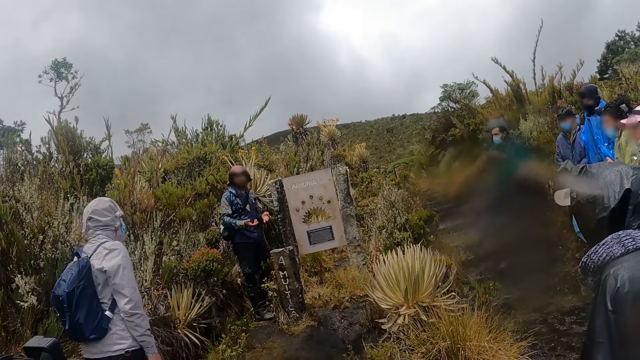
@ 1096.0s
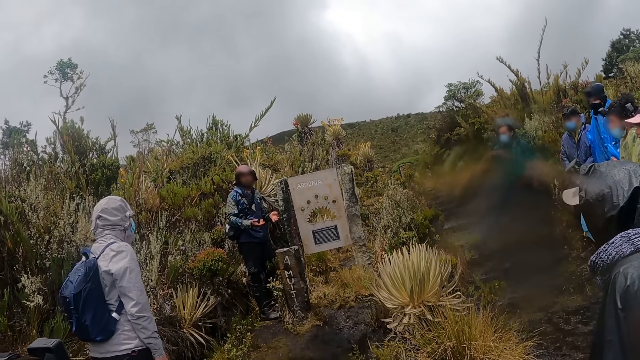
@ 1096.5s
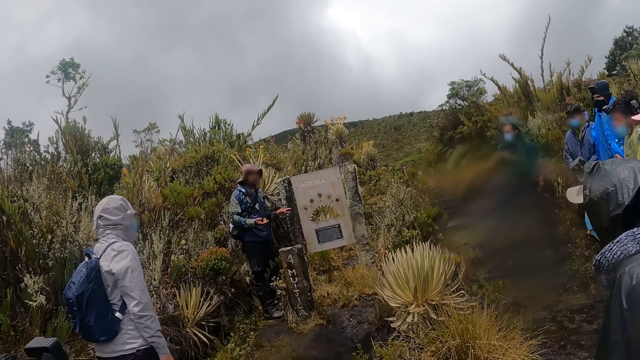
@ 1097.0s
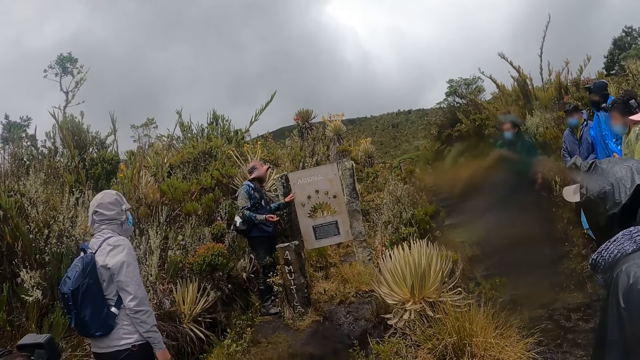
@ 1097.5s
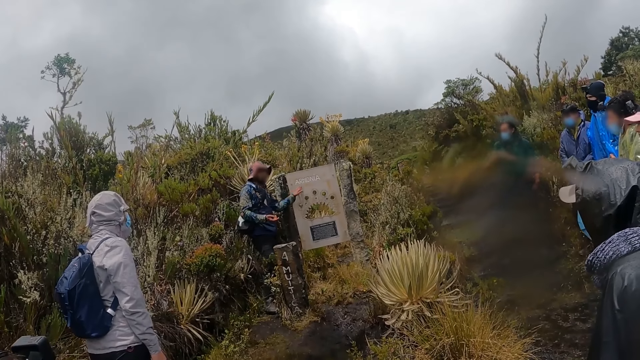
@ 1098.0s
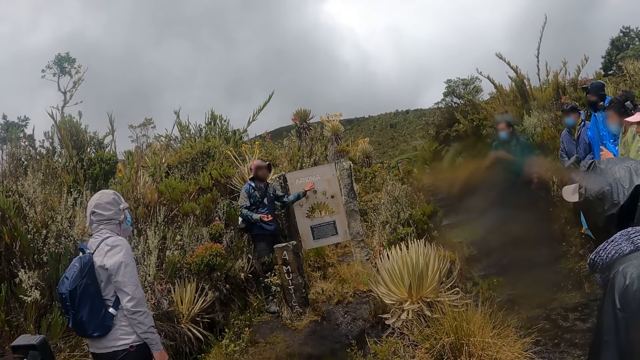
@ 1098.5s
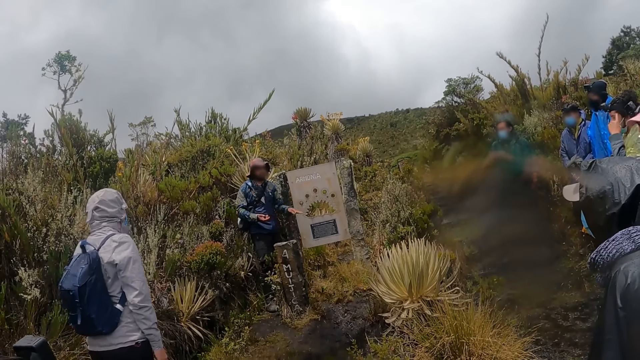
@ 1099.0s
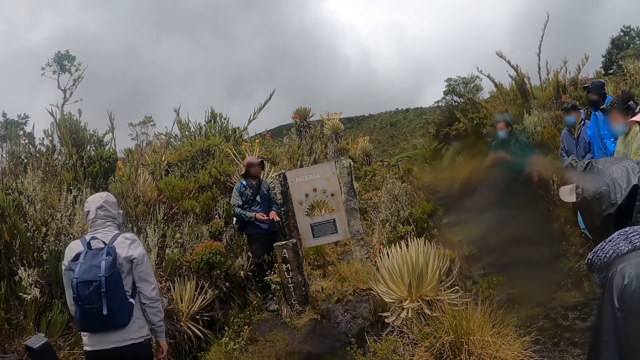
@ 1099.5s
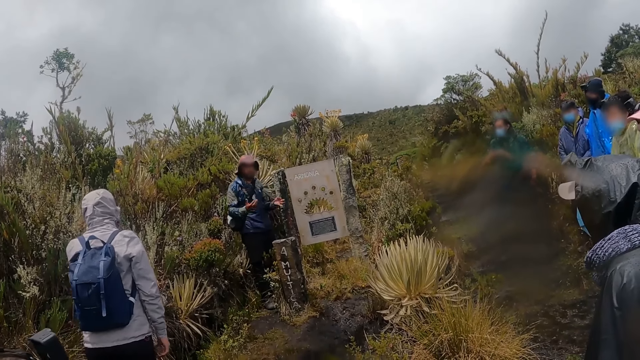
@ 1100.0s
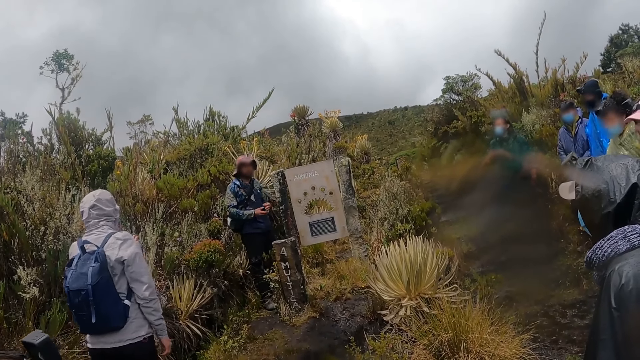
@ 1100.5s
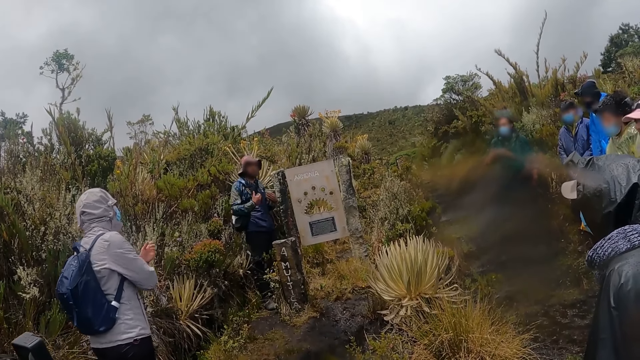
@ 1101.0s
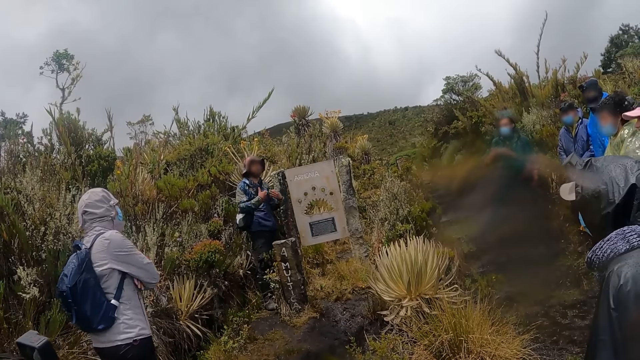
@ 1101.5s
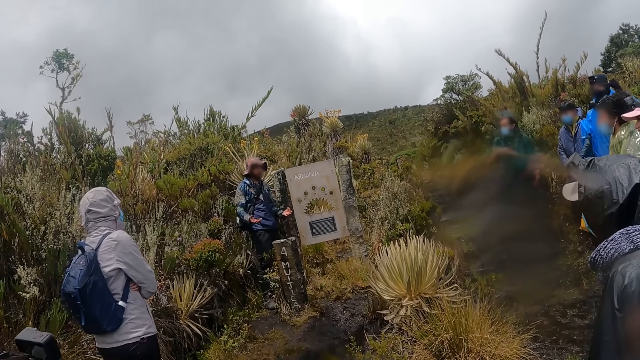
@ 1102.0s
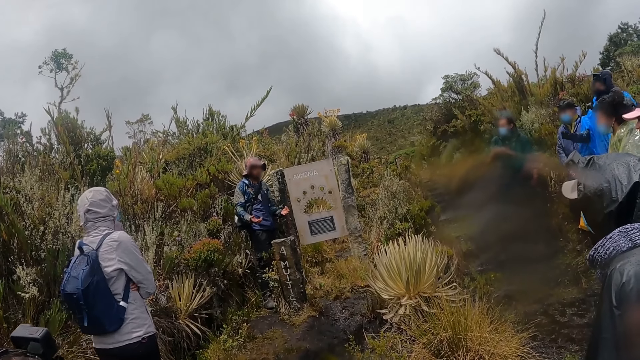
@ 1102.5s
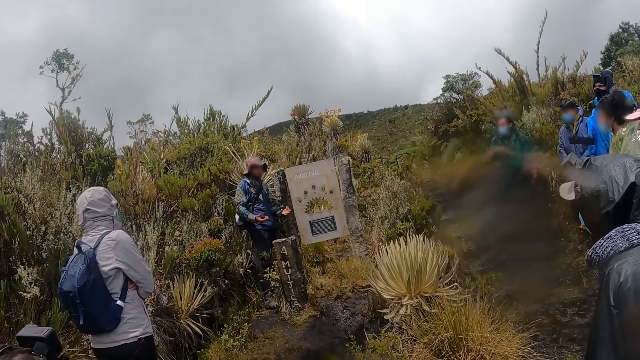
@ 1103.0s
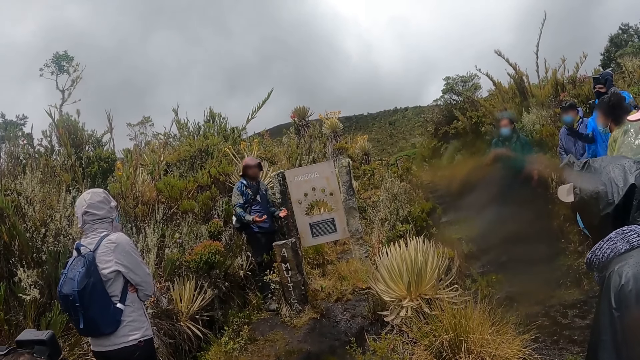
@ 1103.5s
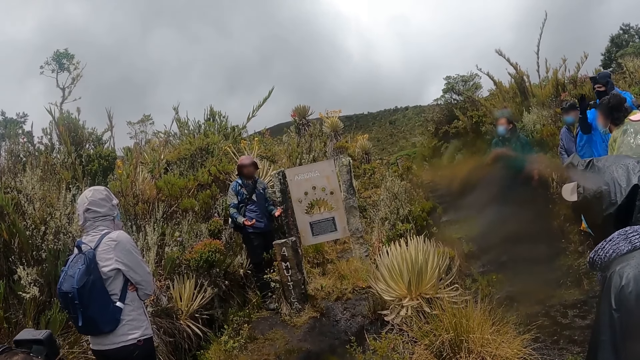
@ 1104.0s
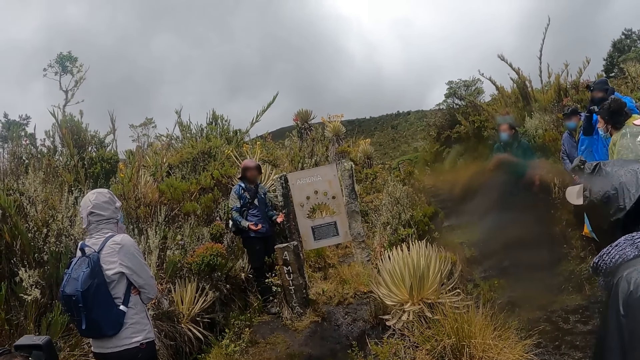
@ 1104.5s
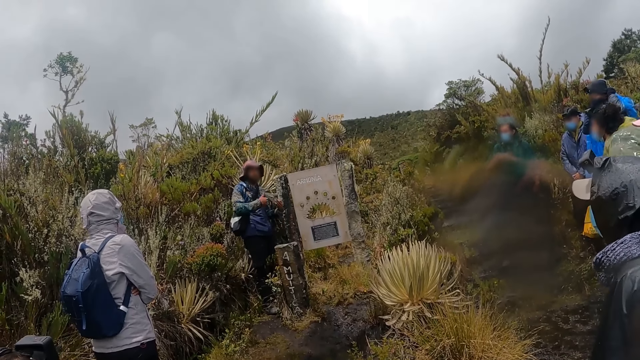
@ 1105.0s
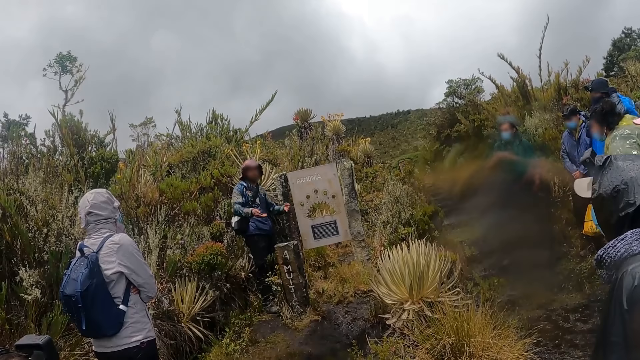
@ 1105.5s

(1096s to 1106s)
A man explains the sign board. The man gestures his hands.

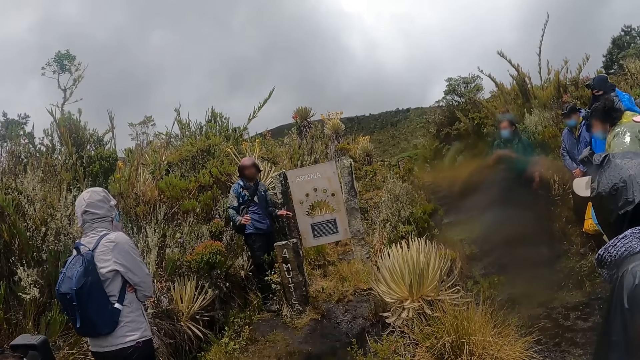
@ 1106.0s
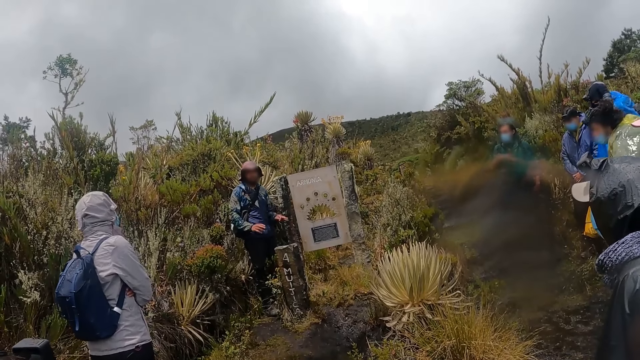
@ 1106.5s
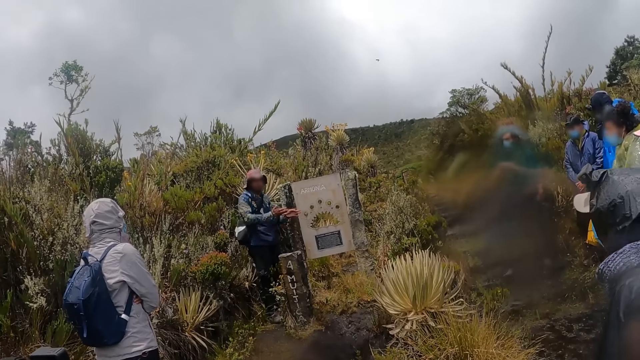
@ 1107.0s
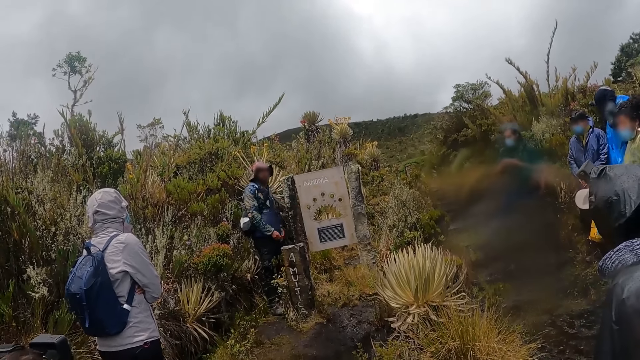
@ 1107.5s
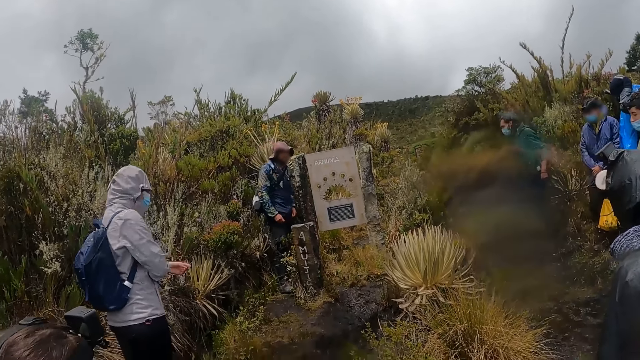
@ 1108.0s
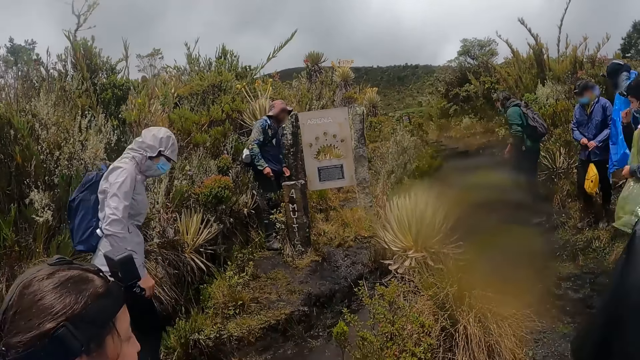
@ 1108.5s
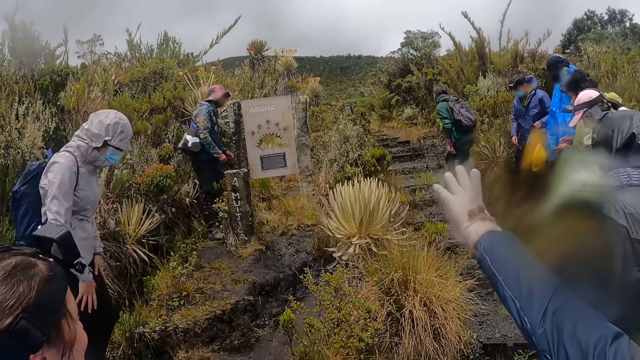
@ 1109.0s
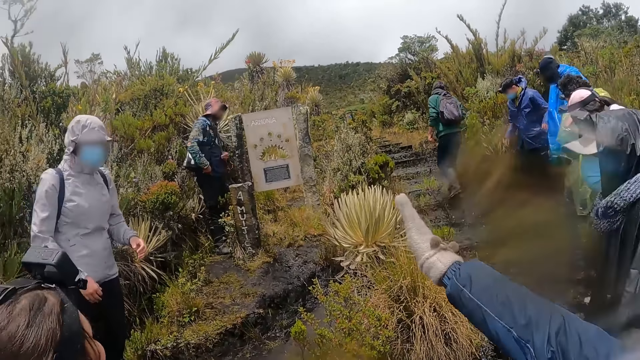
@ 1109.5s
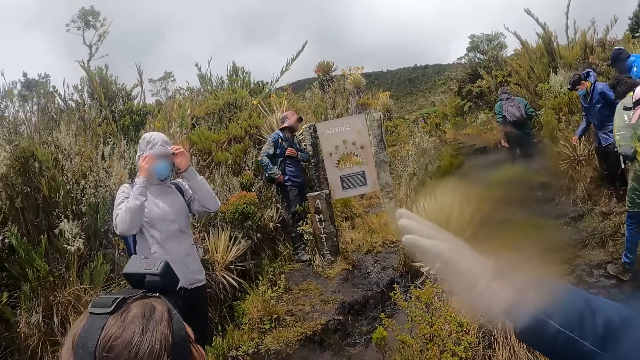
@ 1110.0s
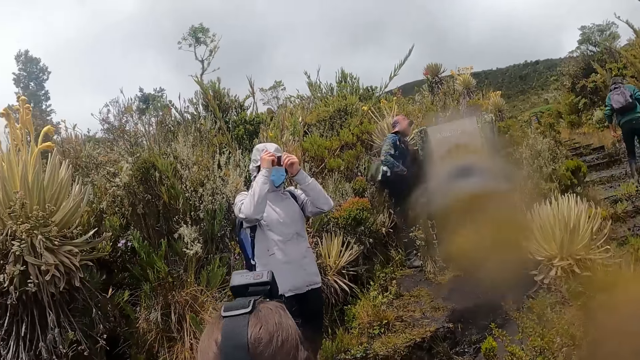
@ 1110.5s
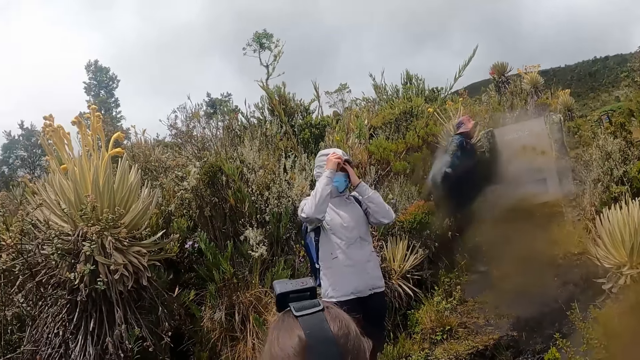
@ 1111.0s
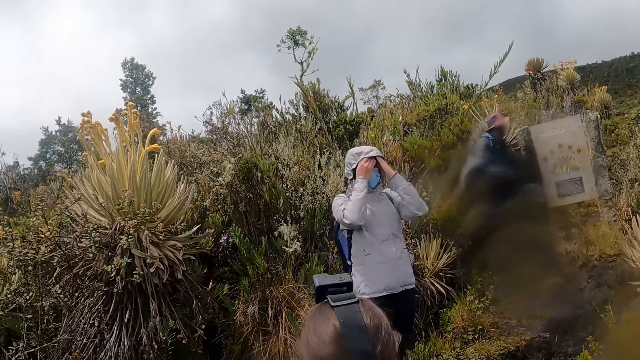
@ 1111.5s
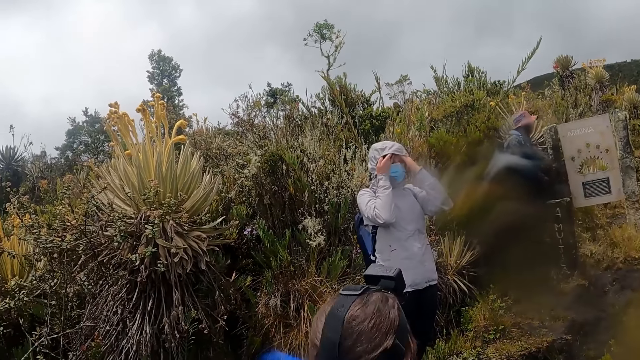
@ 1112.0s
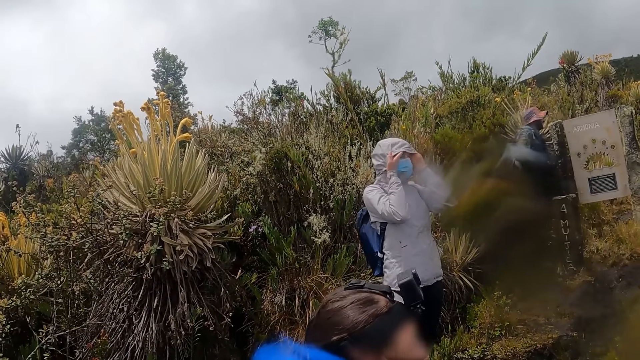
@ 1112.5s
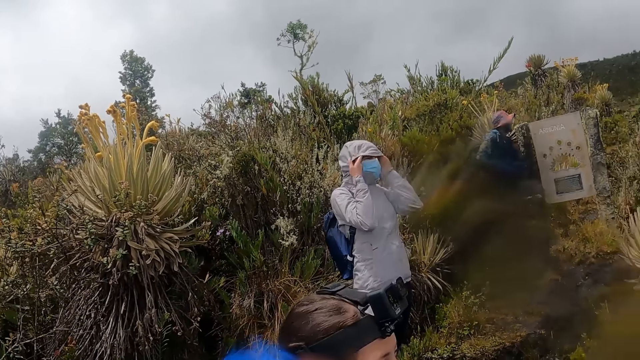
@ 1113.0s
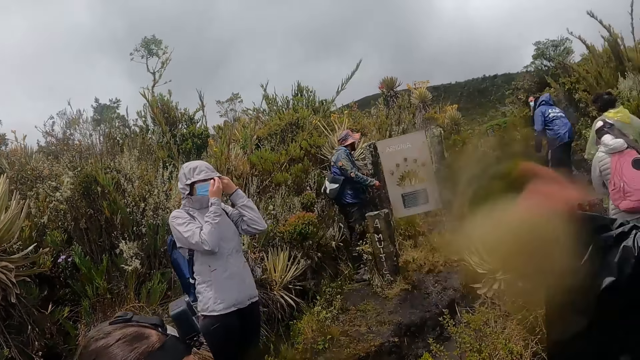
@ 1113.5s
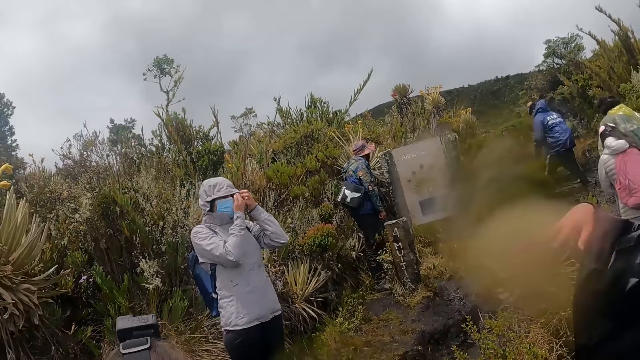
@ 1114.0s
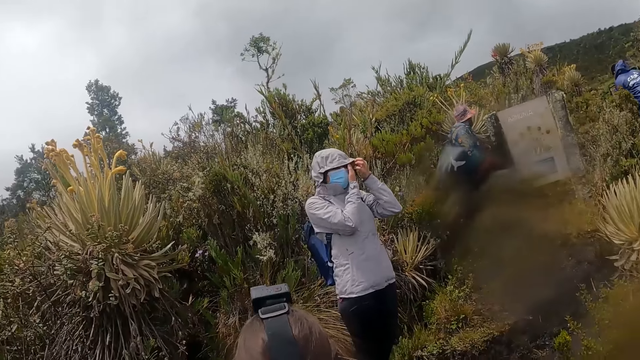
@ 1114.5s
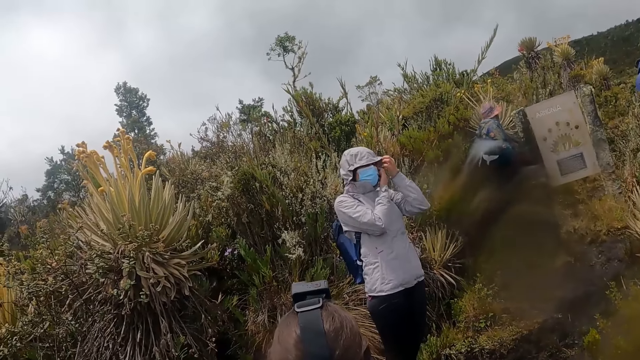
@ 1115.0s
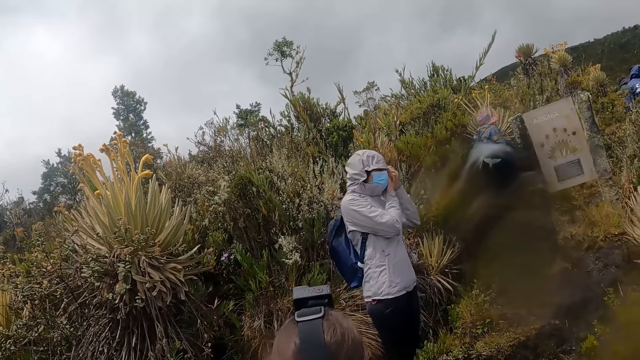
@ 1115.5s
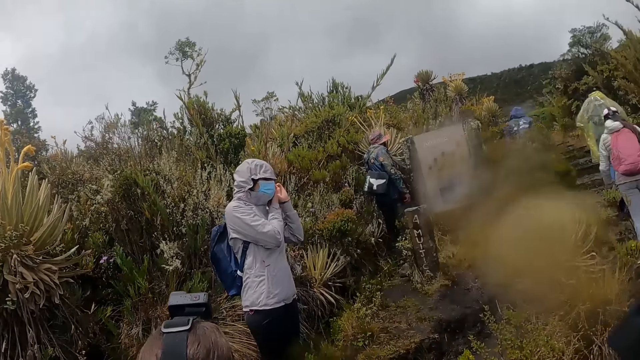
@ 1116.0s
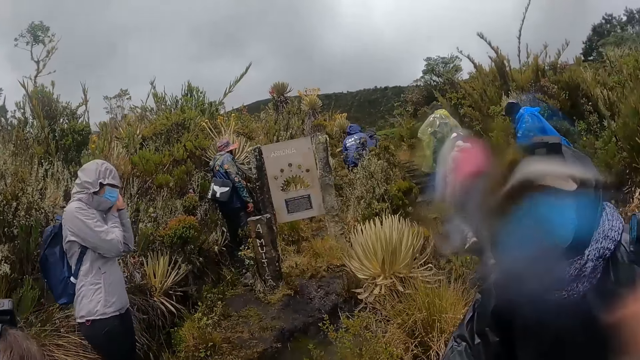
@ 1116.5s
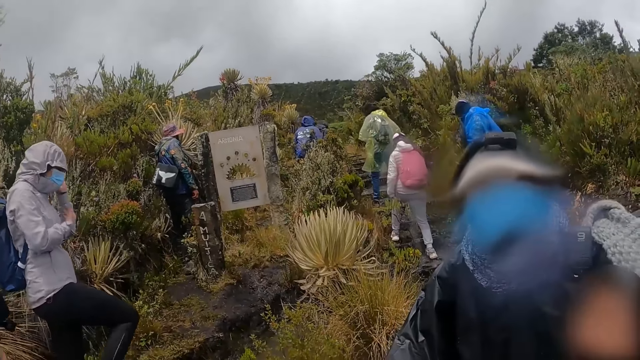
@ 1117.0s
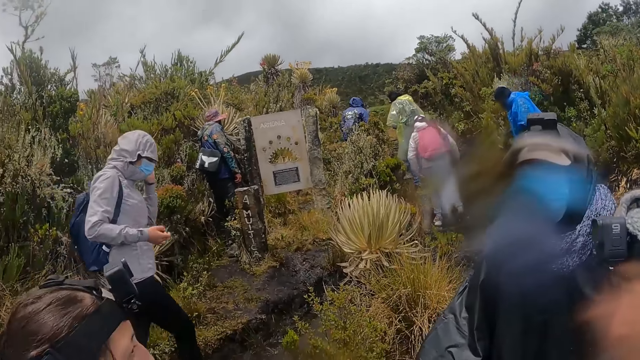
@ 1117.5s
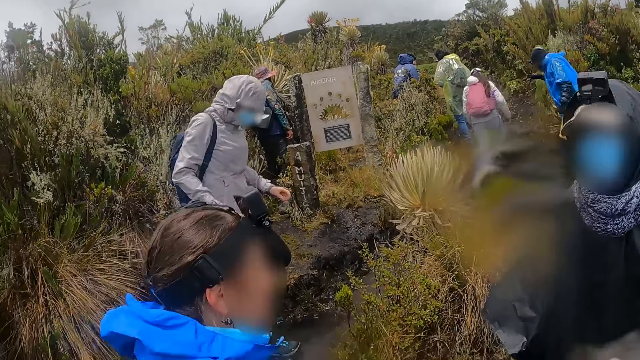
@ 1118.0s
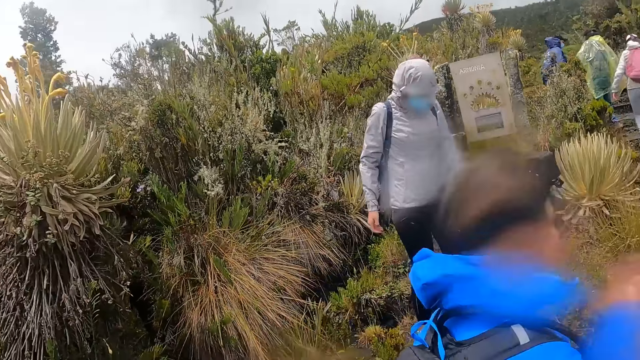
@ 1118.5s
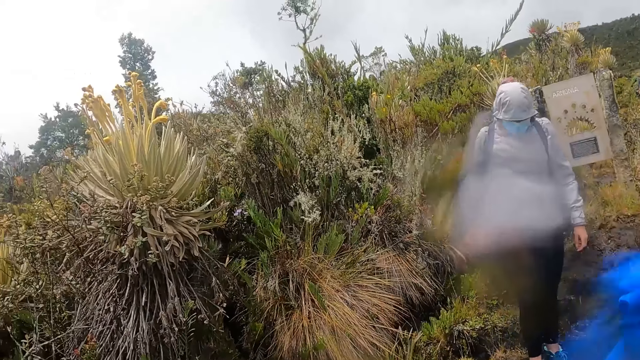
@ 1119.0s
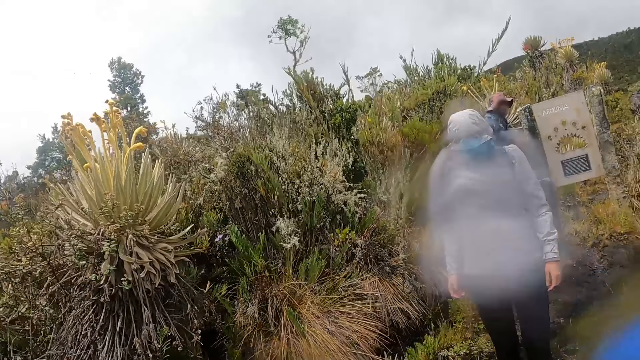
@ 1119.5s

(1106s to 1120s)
A man walks away from the sign. The man holds his bag. The camera wearer looks around the field.
